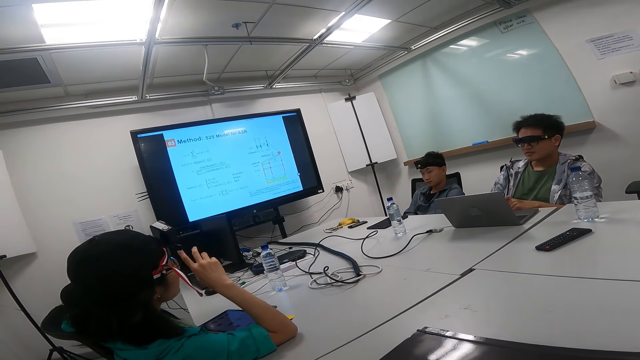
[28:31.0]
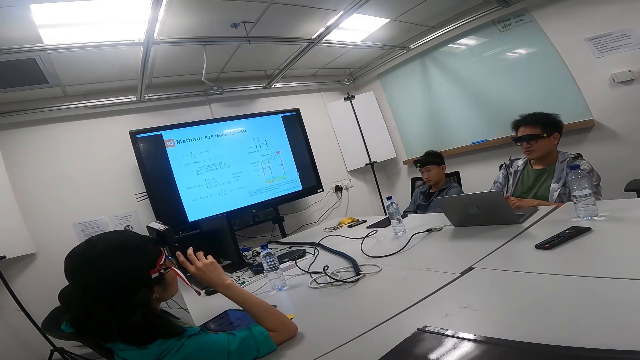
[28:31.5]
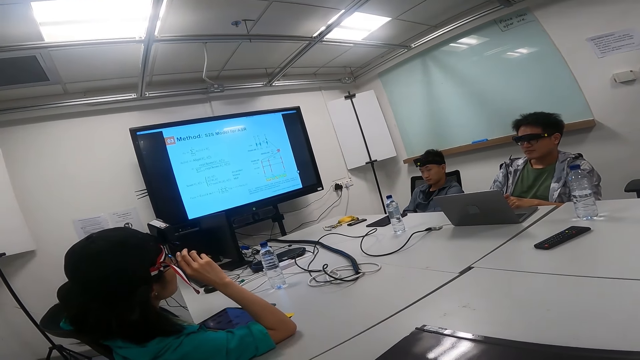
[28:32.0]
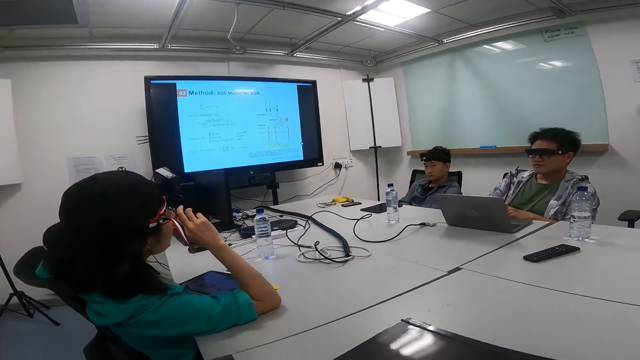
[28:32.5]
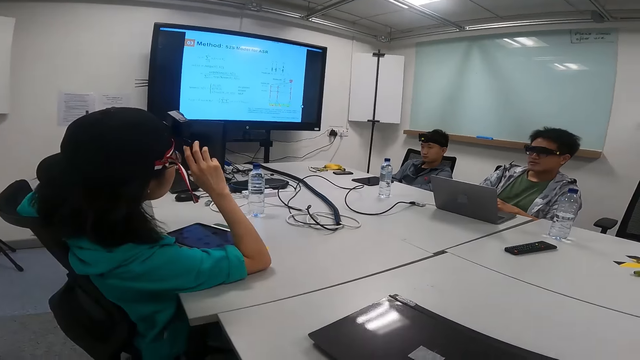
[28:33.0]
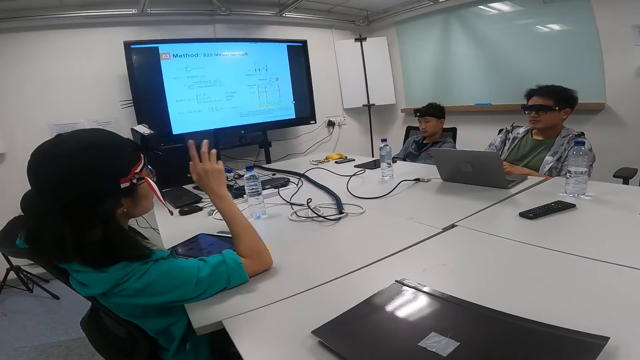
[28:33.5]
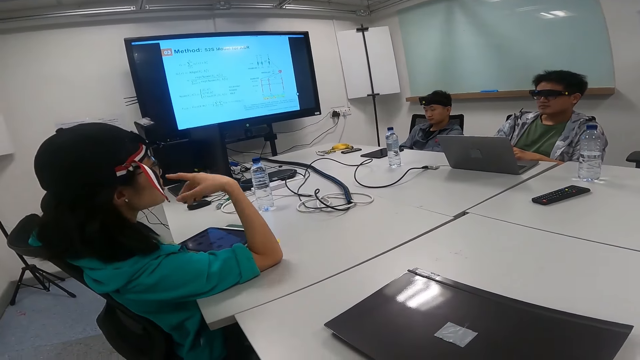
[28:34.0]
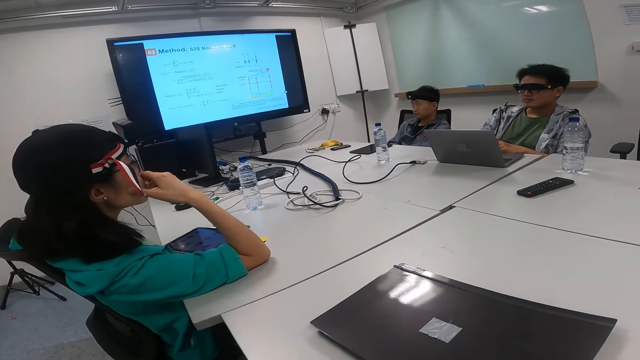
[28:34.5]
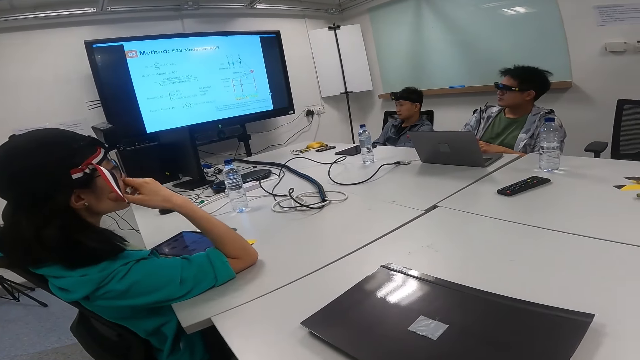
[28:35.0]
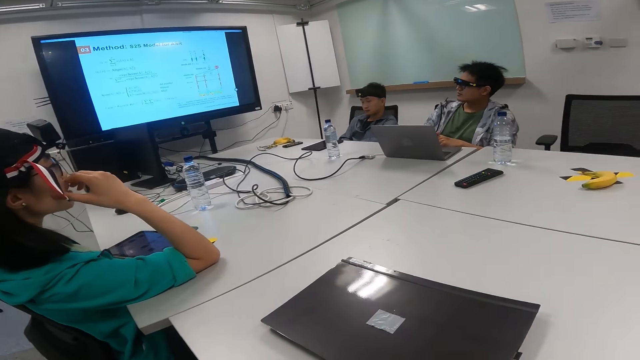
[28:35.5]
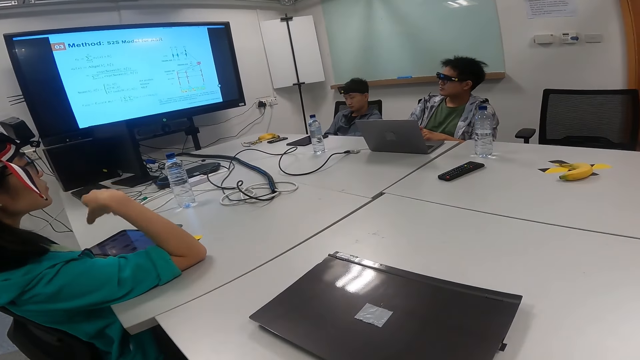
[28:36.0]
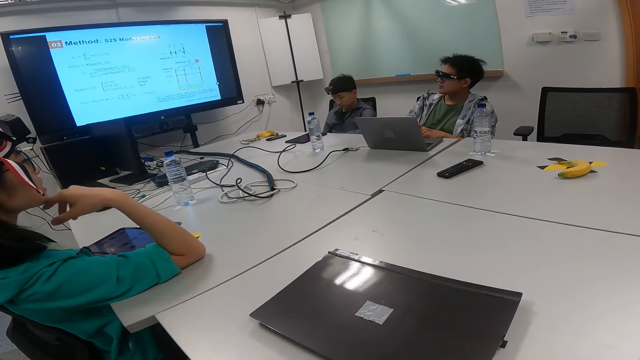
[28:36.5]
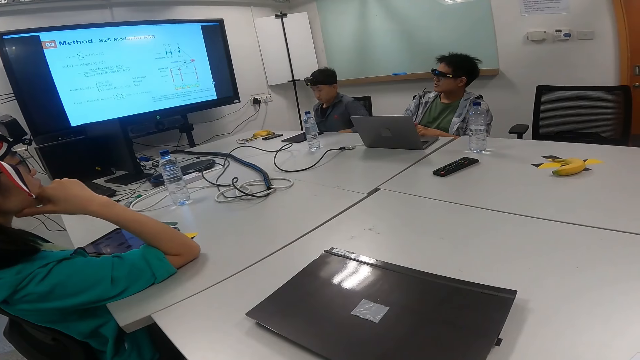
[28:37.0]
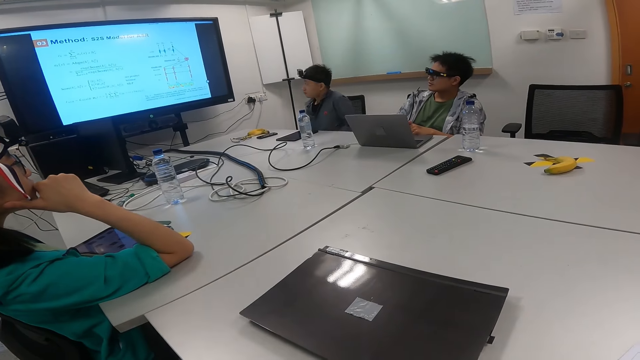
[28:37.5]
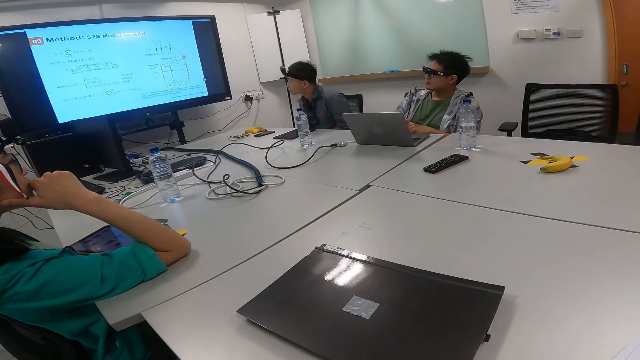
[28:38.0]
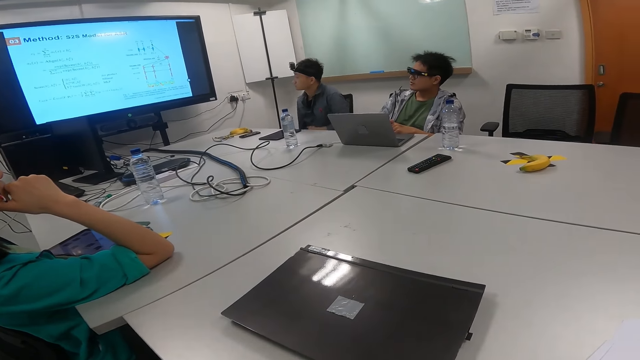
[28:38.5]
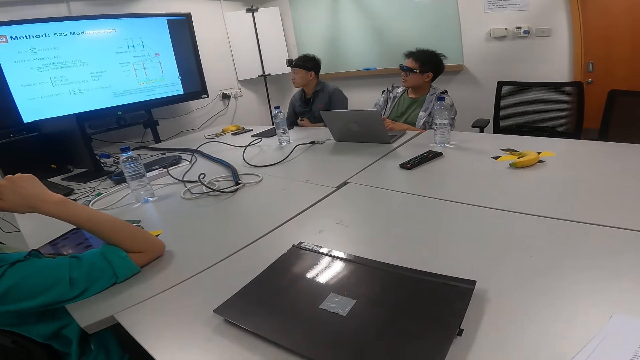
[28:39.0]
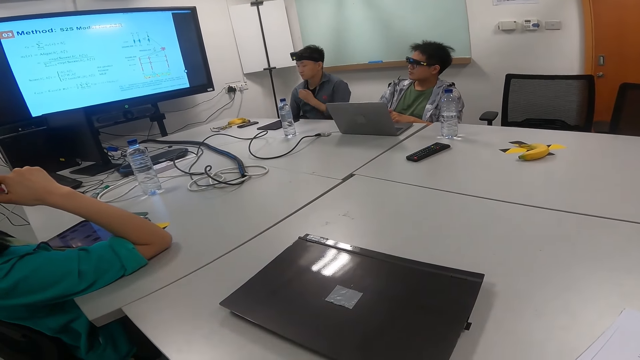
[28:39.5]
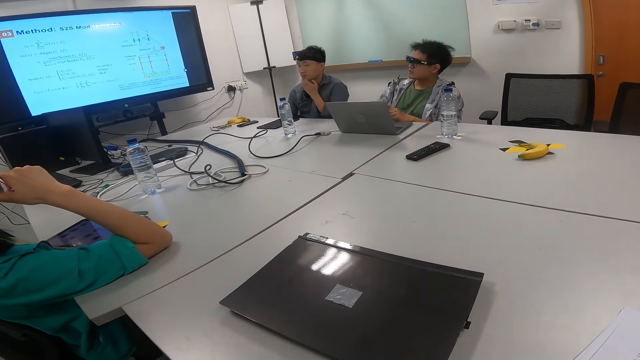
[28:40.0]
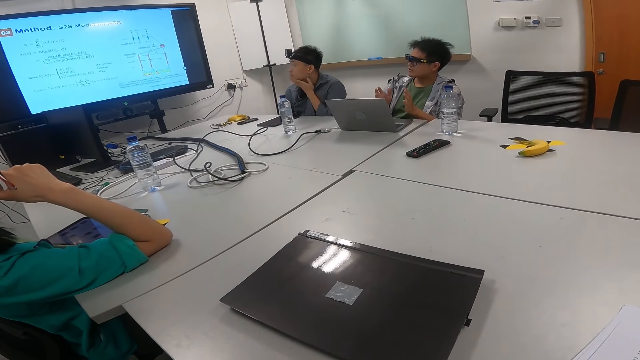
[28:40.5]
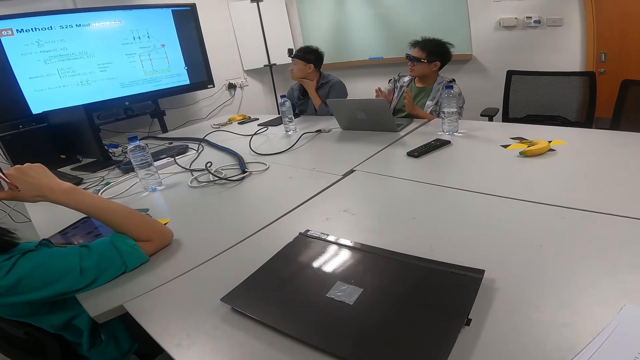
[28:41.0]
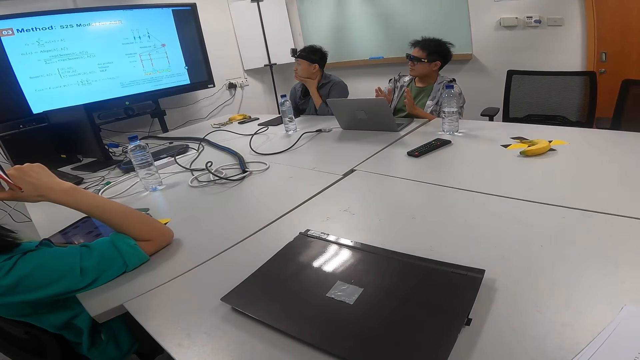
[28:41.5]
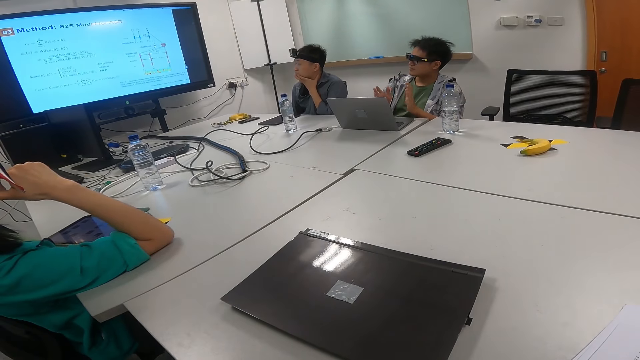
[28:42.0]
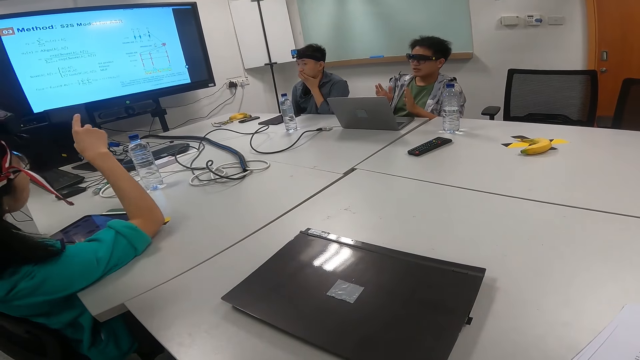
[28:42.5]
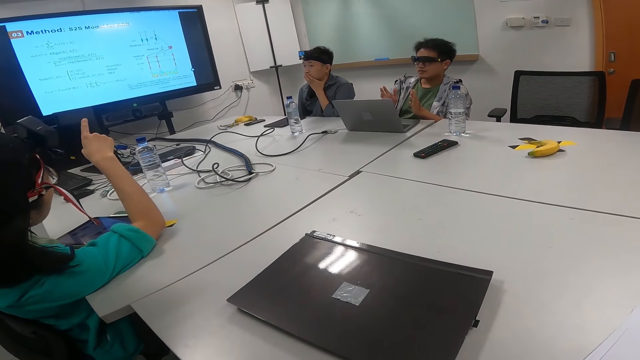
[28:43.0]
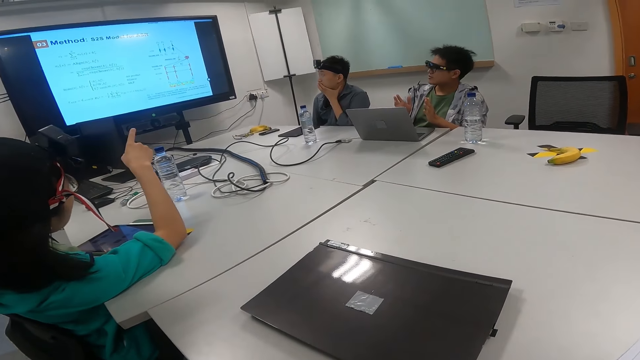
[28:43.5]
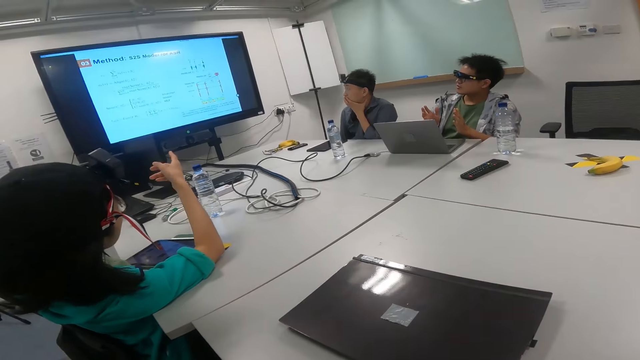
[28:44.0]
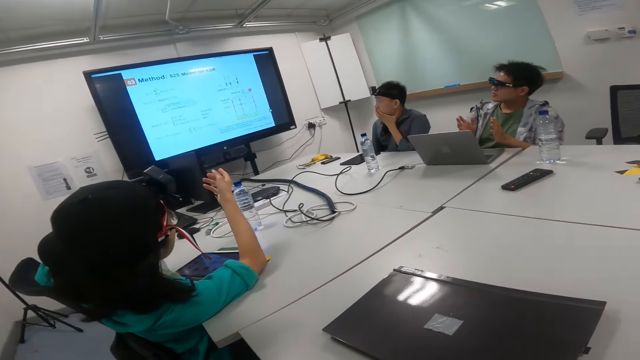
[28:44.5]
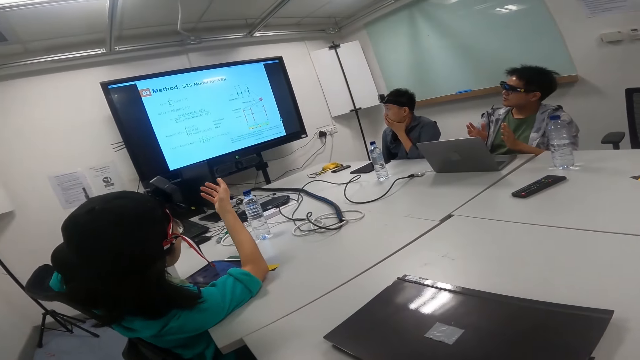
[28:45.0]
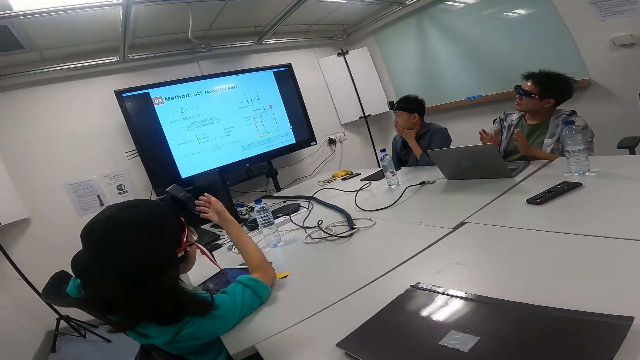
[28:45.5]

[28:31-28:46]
The second person points at the screen. A third person looks at the second person. The first person looks at the second person. The first person looks at the screen. The third person sits up. The man talks to the woman. The third person touches the chin. The woman talks to the man. The second person points at the screen.

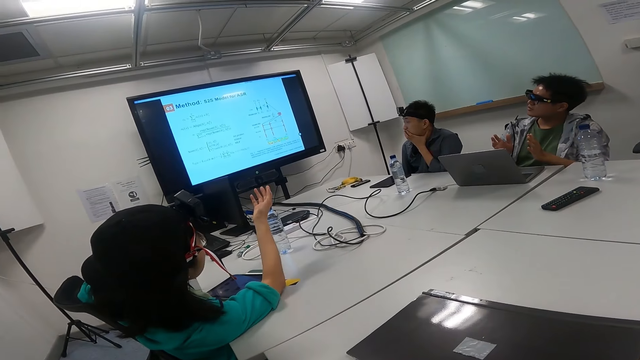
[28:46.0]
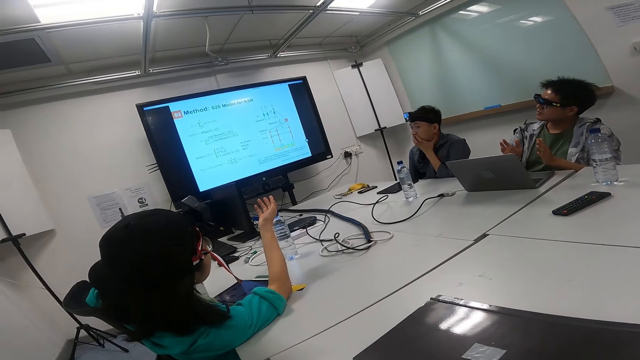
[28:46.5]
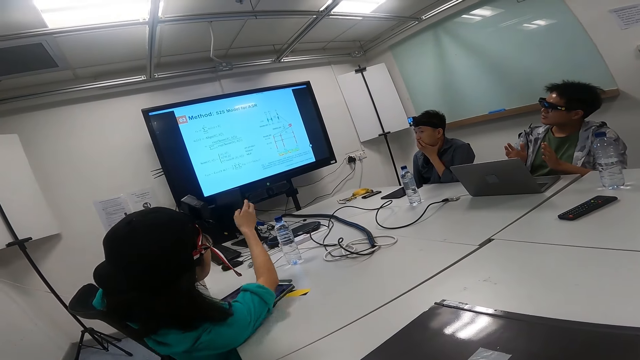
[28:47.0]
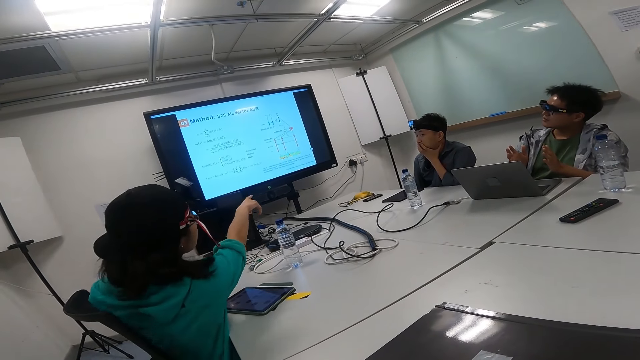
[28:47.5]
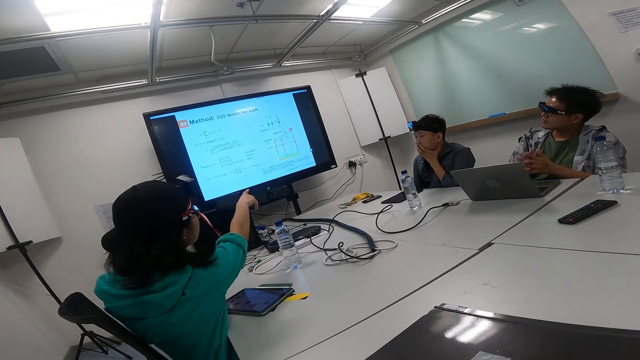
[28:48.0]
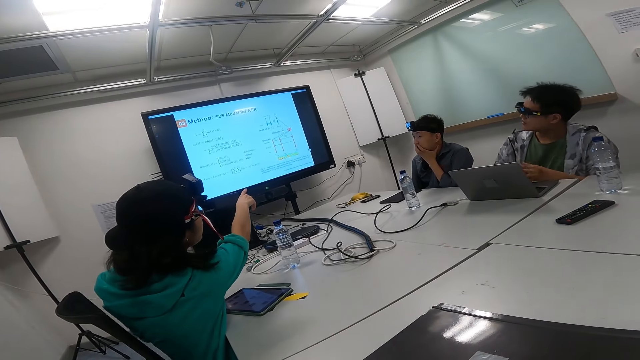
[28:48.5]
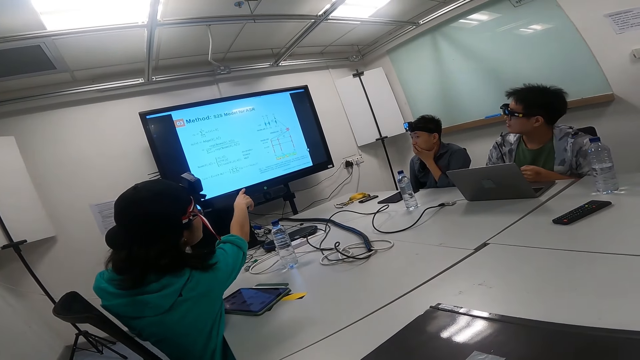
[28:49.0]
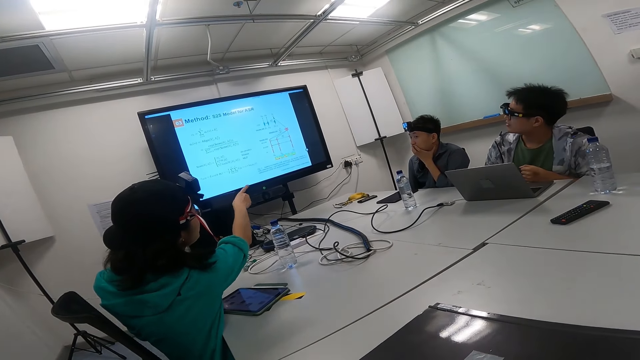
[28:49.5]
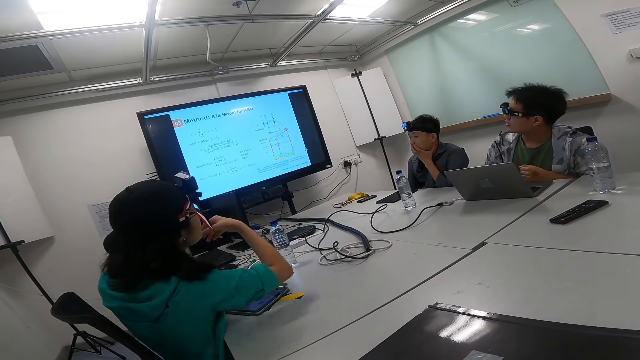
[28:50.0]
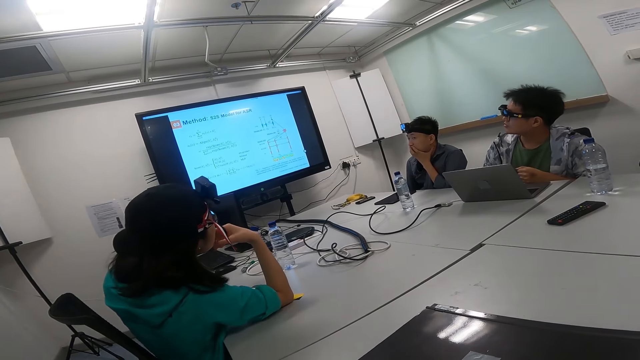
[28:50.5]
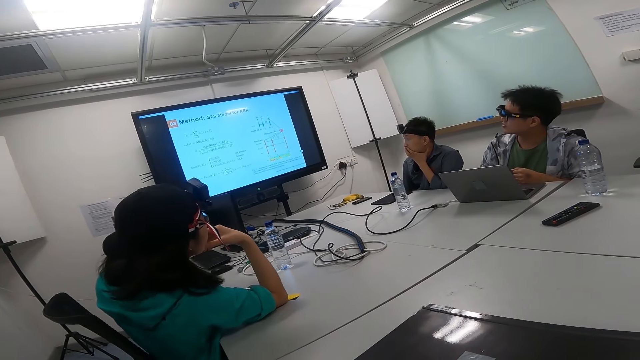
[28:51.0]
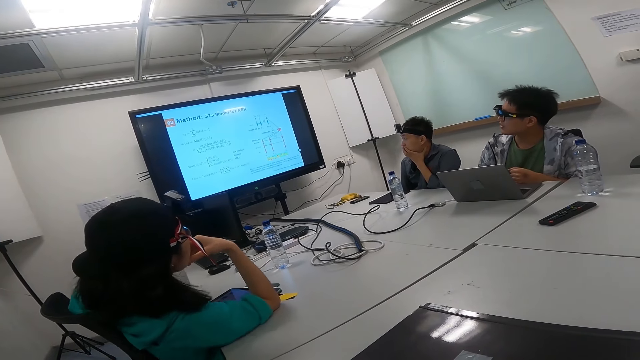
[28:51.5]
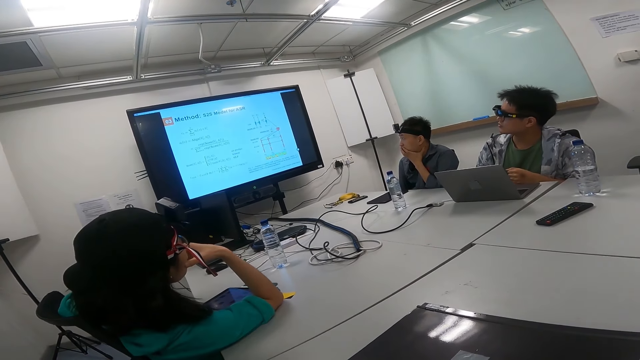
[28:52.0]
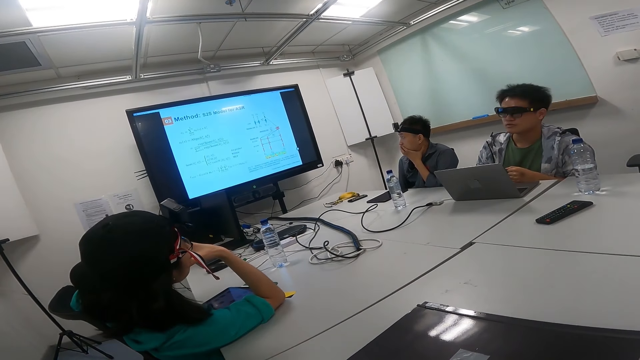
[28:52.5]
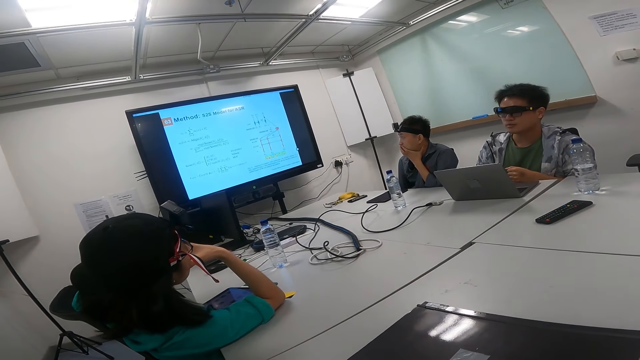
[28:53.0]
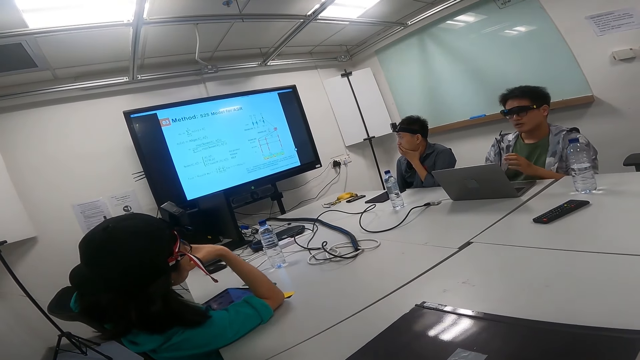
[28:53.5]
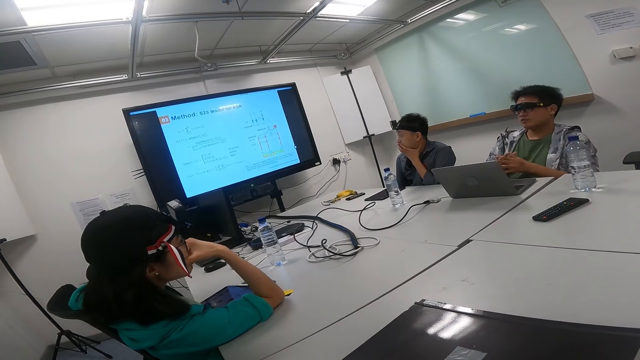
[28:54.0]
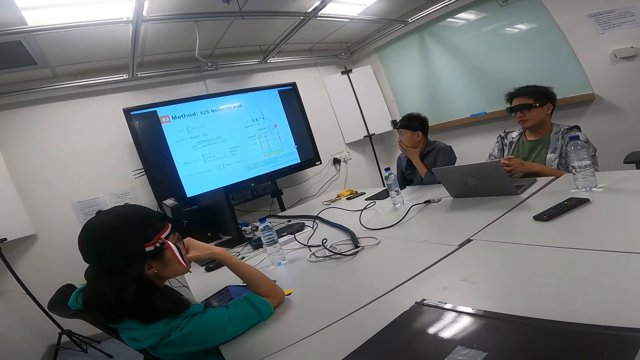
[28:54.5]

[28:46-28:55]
The first person sits up. The man talks to the woman. The first person talks to the second person.
